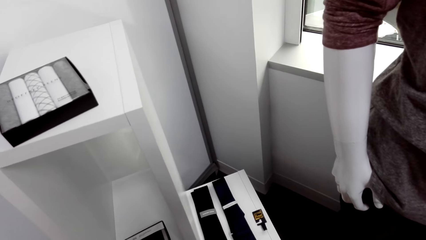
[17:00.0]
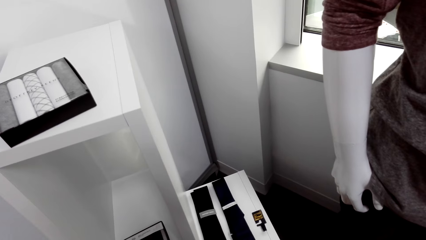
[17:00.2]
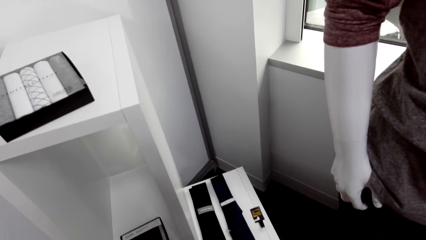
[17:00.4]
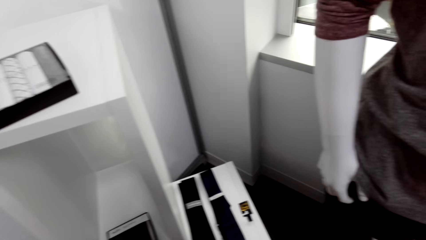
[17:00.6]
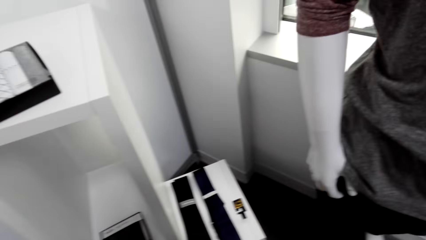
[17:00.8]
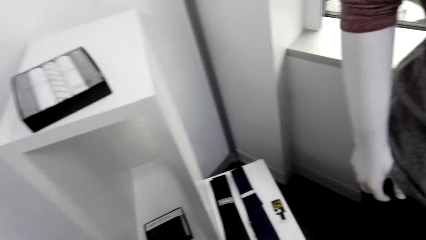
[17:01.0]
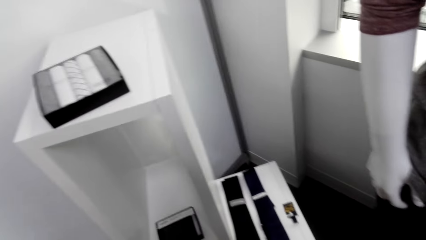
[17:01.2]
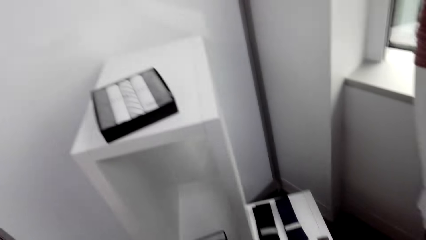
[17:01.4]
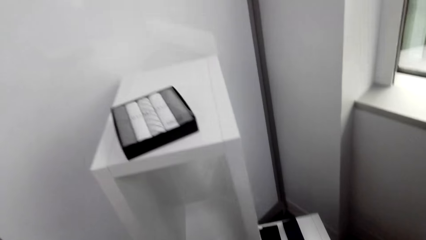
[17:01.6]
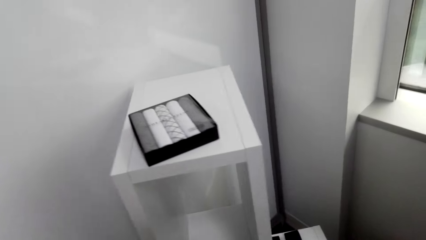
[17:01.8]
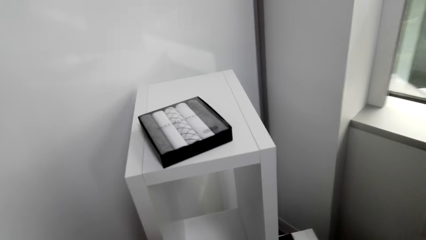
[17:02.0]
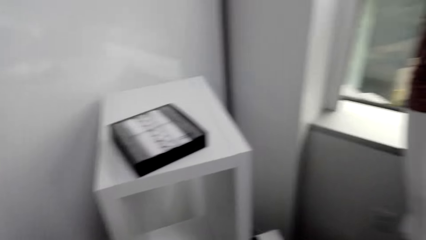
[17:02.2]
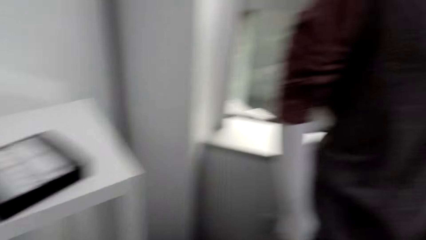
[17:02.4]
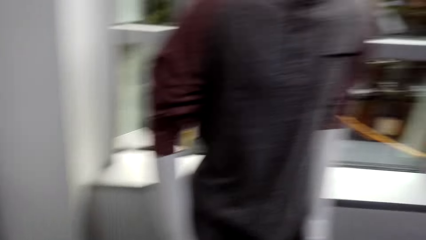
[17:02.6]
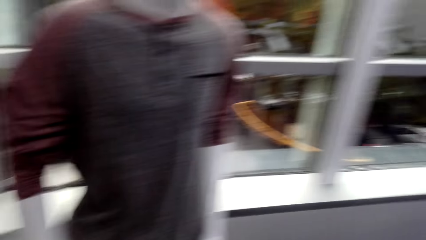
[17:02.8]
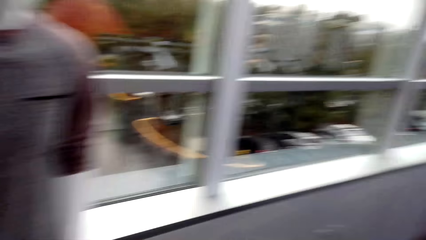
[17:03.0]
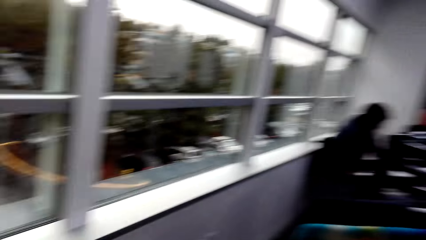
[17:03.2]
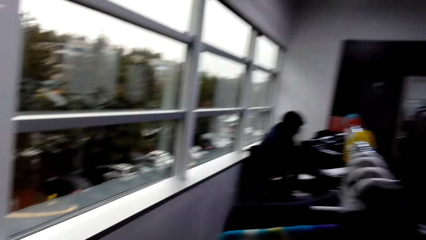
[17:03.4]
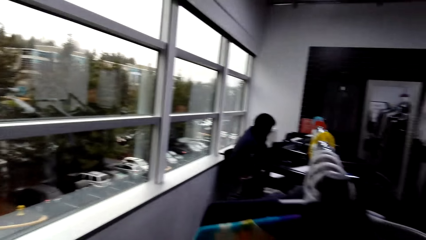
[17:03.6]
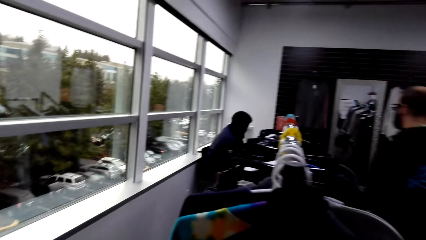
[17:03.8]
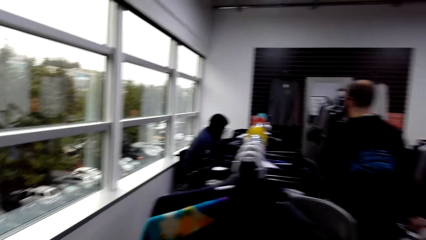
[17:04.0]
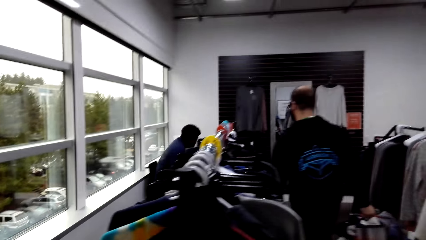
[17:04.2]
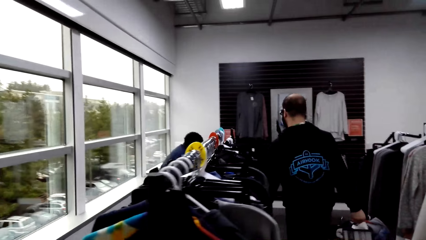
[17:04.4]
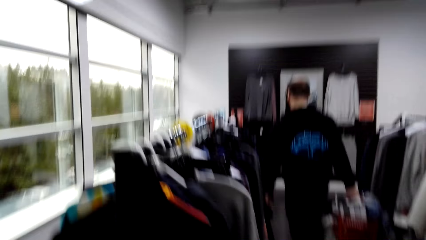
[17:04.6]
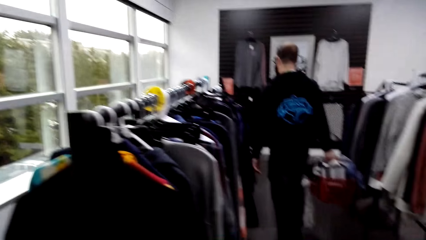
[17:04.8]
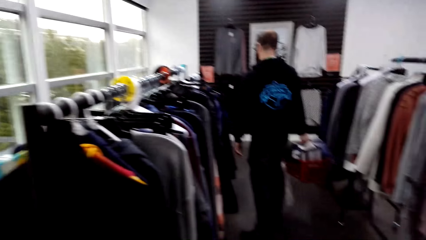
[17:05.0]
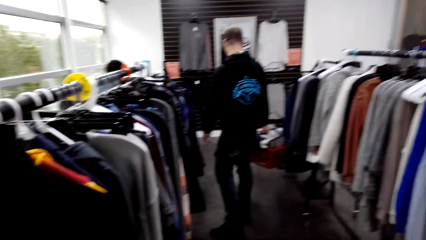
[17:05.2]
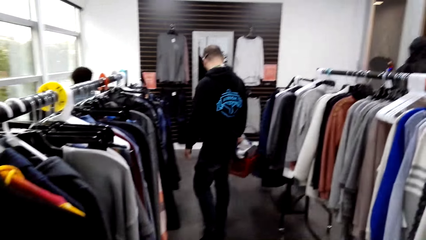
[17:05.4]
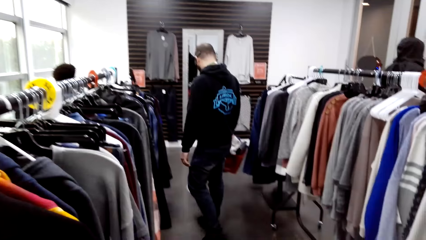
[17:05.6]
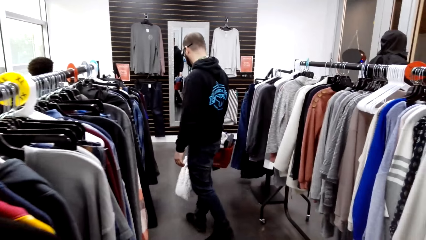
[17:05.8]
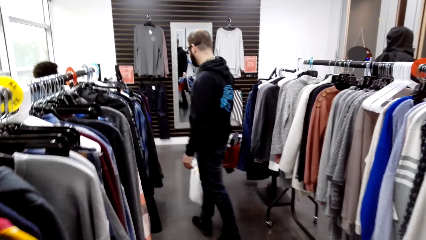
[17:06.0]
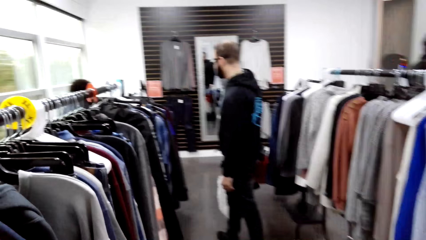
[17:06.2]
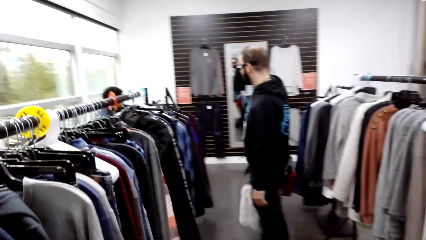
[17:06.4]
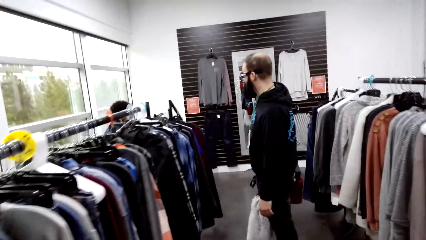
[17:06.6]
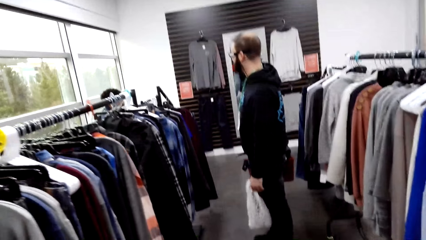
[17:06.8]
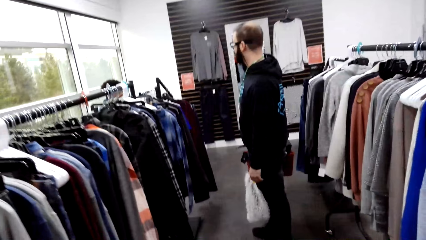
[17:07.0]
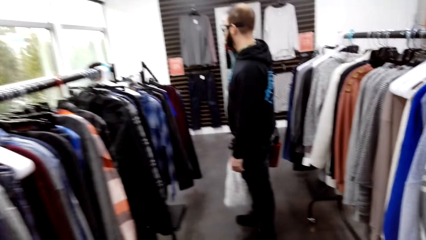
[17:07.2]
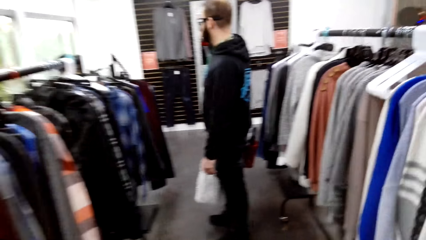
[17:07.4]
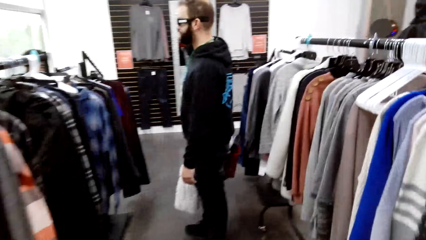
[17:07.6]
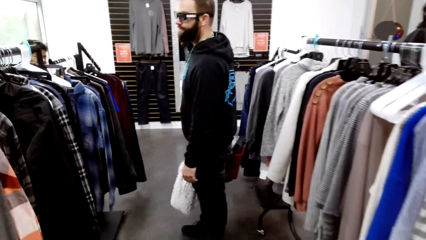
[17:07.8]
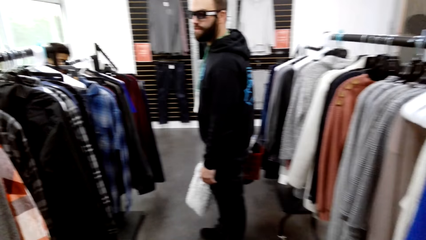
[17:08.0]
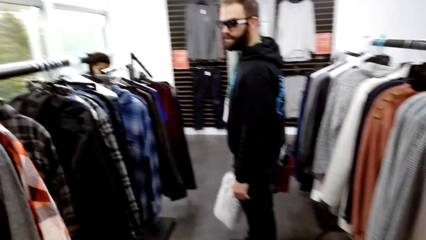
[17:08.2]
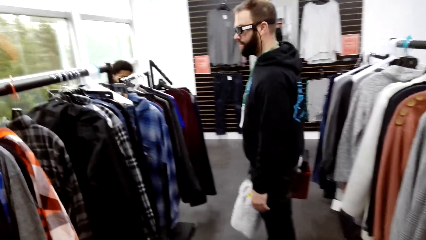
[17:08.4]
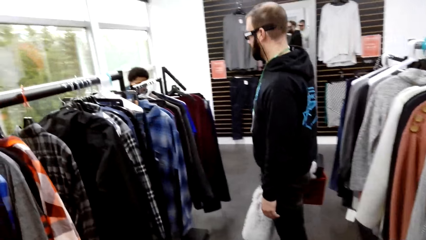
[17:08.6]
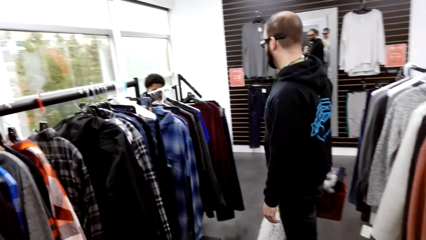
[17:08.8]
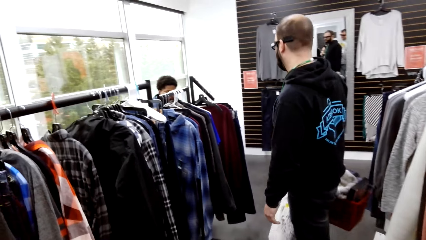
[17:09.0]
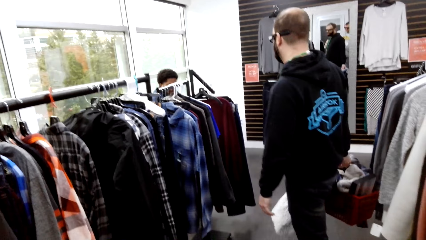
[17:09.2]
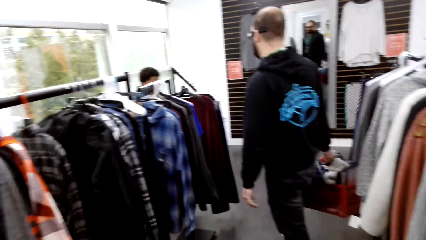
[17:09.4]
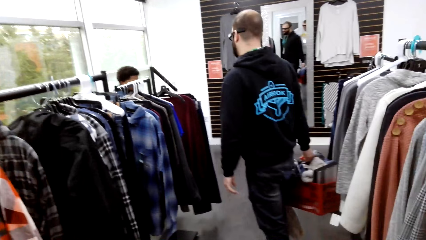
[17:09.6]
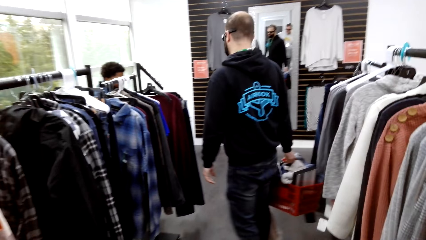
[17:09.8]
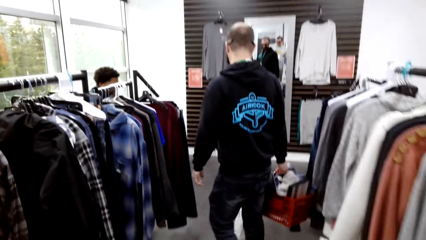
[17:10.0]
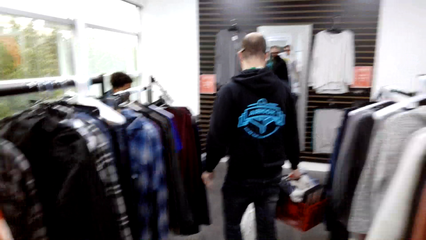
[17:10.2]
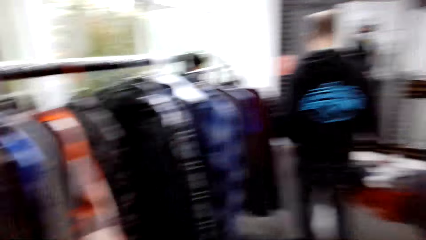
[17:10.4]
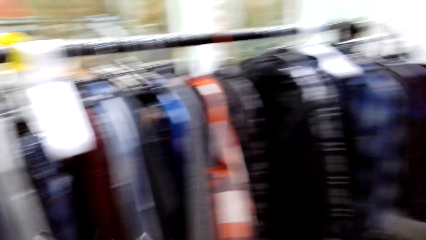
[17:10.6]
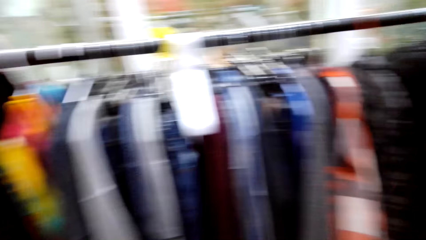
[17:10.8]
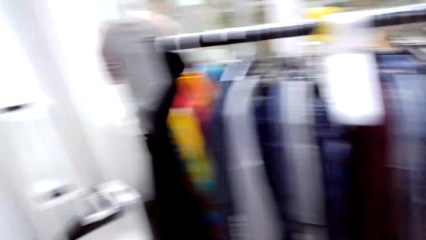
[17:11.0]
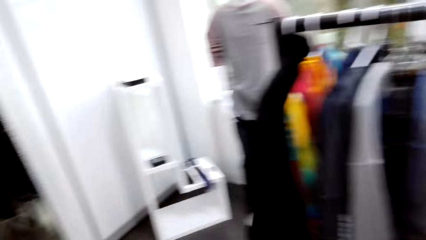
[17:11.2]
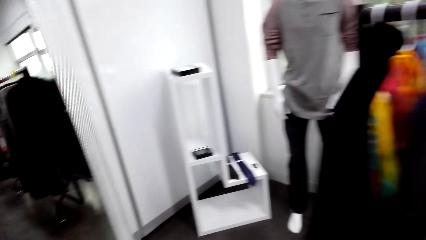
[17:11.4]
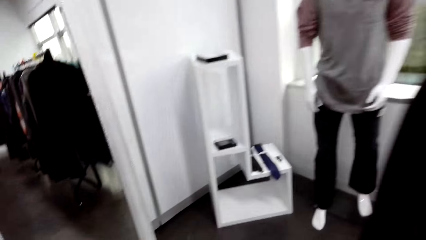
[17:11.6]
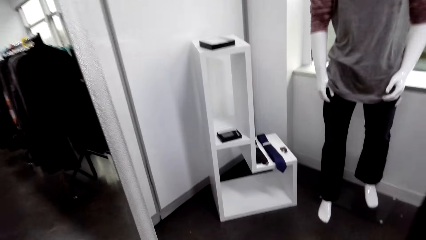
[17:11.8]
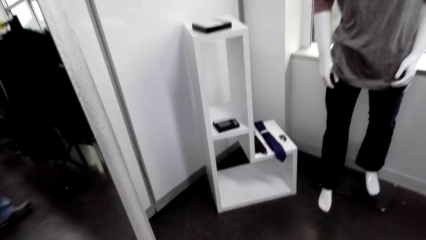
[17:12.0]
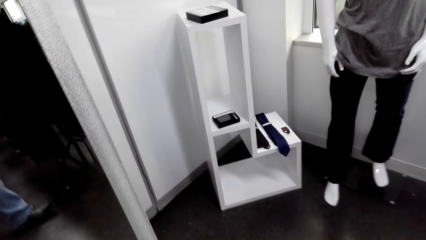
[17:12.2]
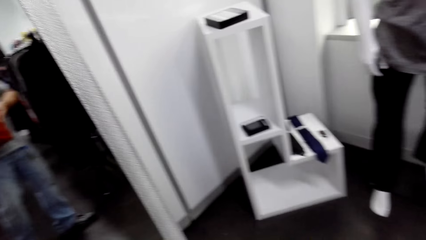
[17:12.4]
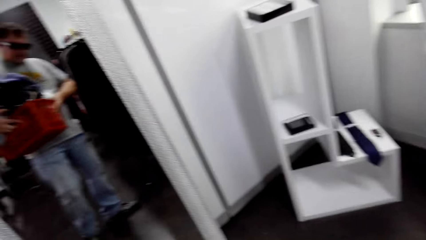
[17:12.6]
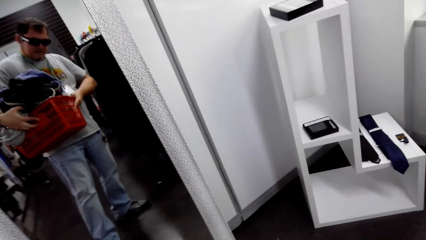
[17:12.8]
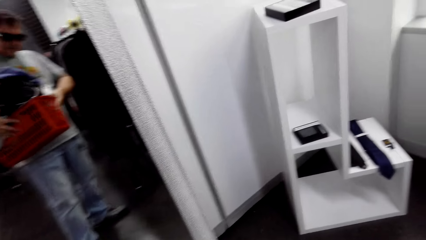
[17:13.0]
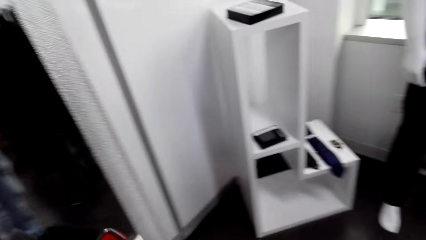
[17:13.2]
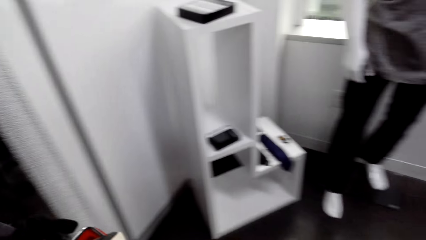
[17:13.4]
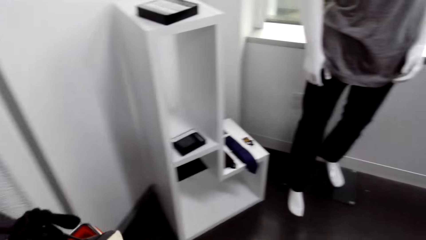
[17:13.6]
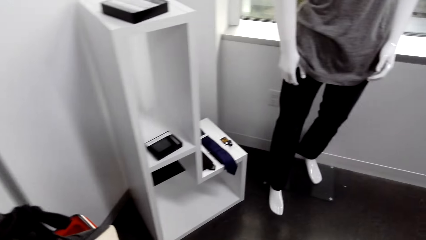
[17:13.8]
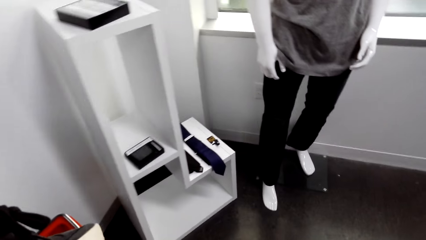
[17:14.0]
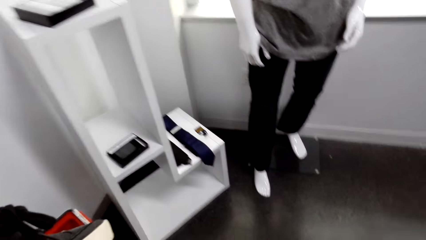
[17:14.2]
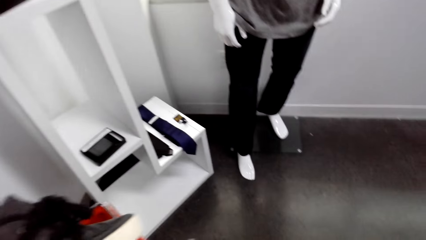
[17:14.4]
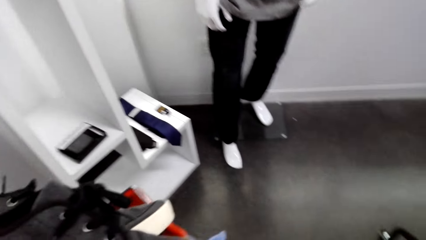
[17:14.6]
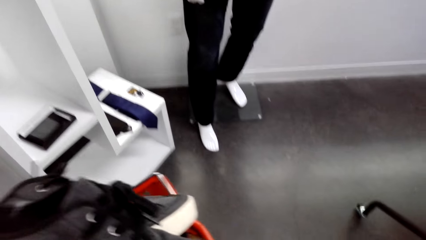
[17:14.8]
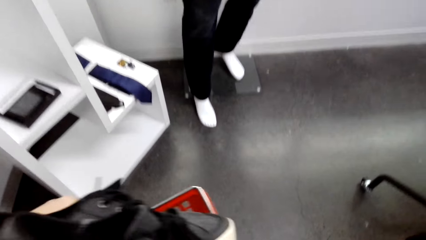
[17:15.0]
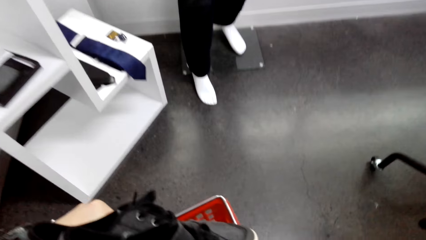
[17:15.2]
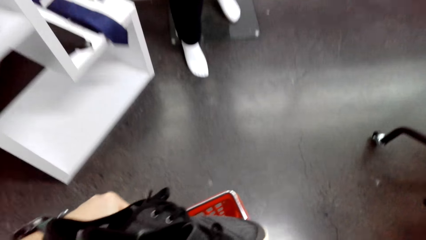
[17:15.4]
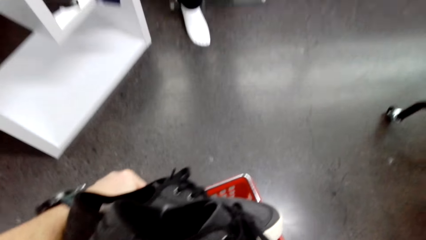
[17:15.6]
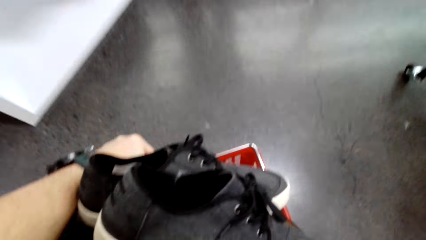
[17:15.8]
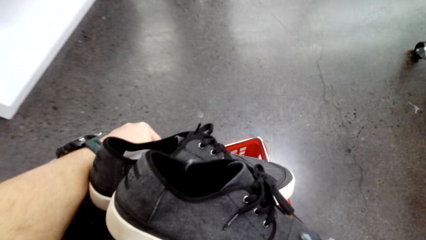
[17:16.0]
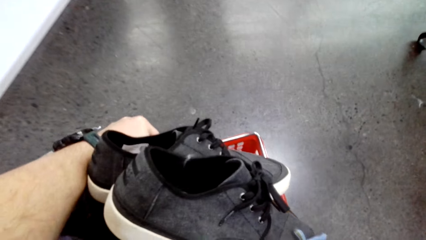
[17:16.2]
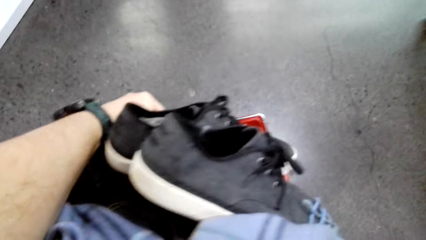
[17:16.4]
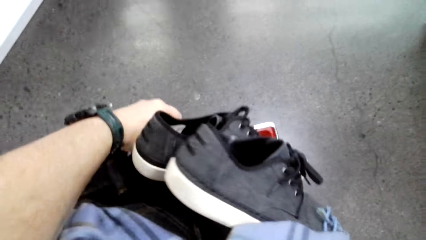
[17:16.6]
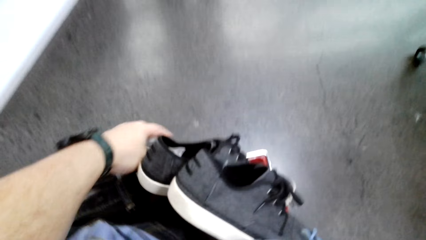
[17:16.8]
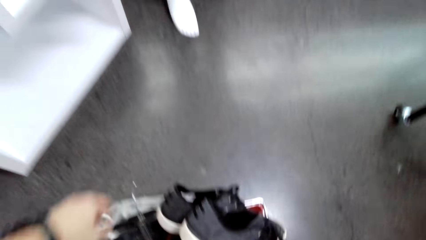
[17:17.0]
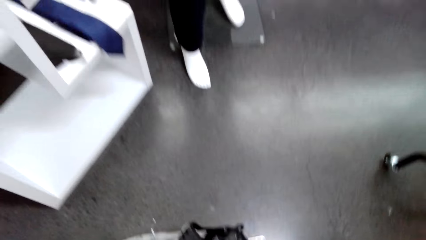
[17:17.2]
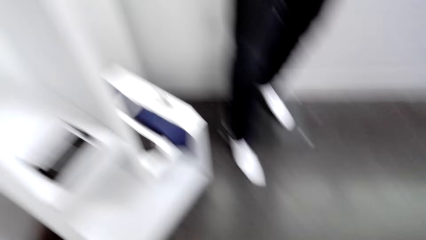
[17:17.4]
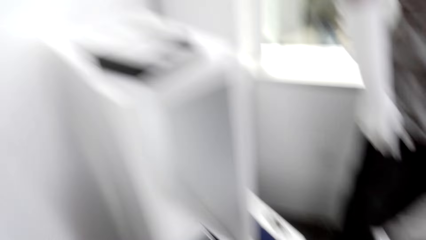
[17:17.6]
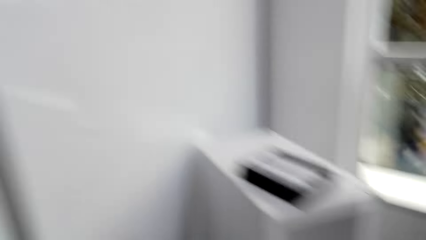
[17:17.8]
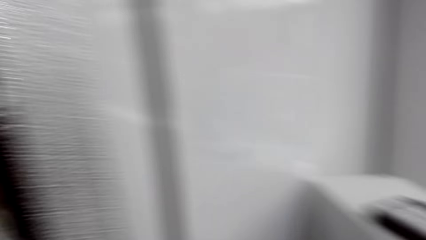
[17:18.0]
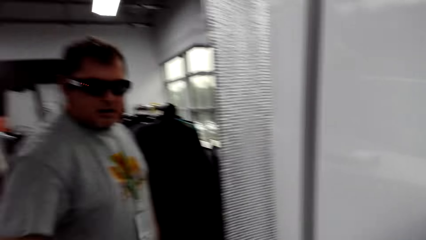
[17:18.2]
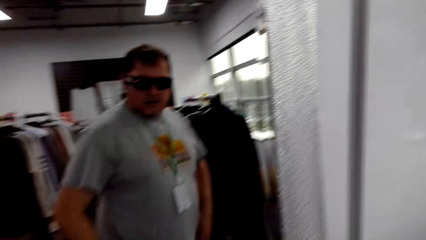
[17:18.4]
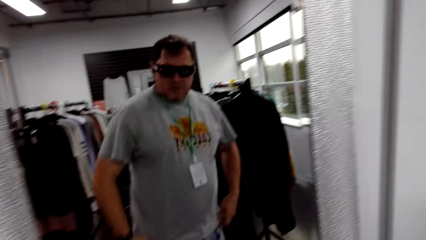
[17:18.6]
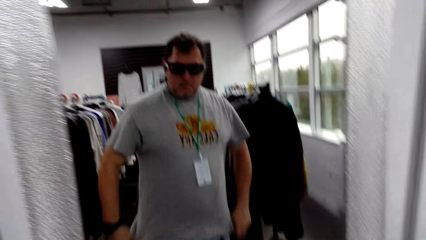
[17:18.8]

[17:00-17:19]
The camera wearer walks in the room. They carry the clothes. They put the tray on the ground.
